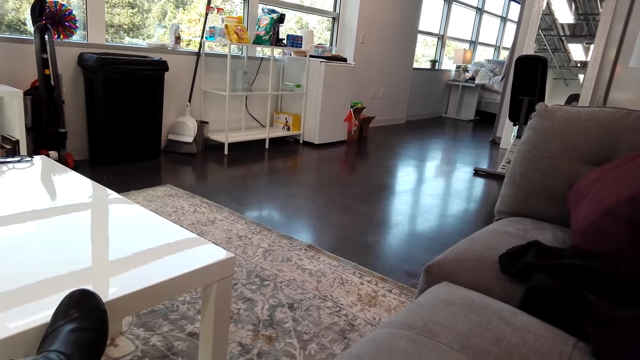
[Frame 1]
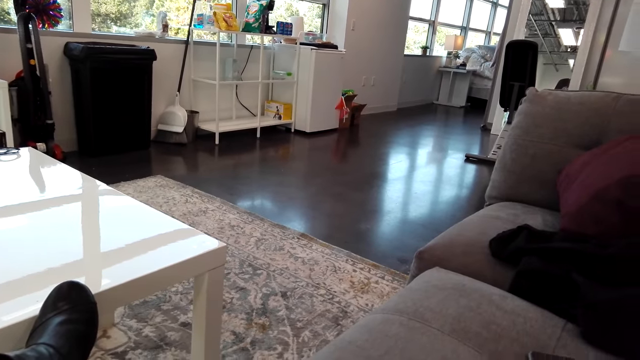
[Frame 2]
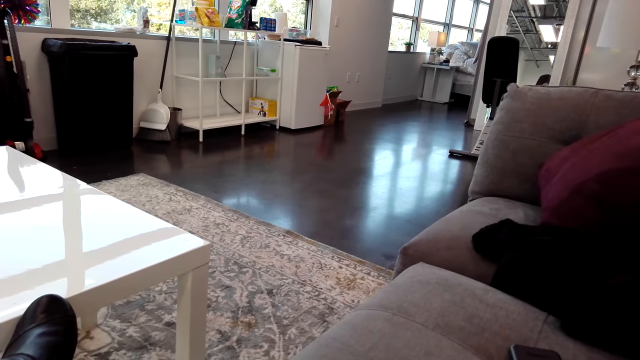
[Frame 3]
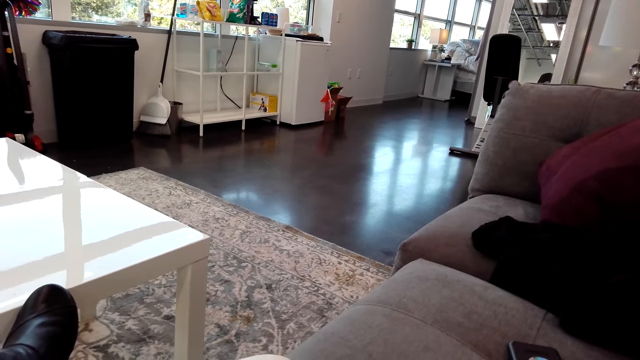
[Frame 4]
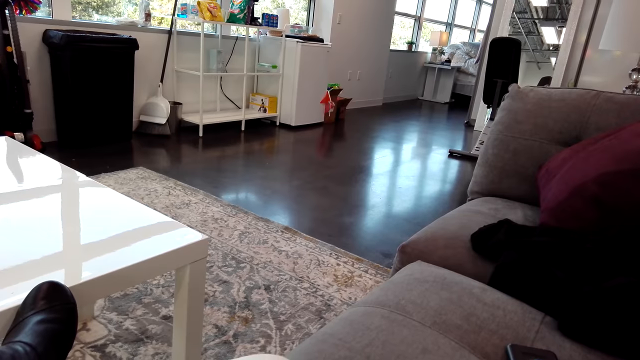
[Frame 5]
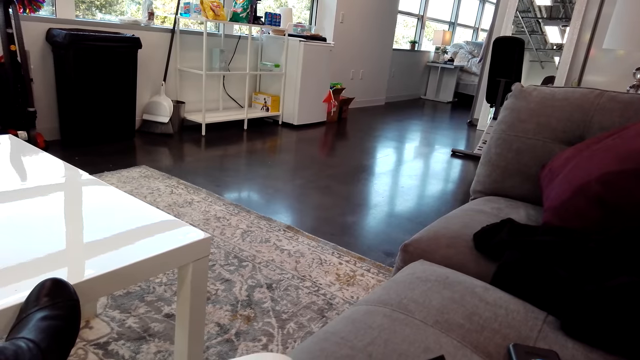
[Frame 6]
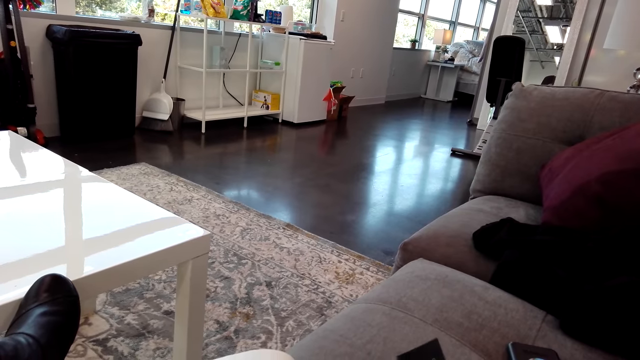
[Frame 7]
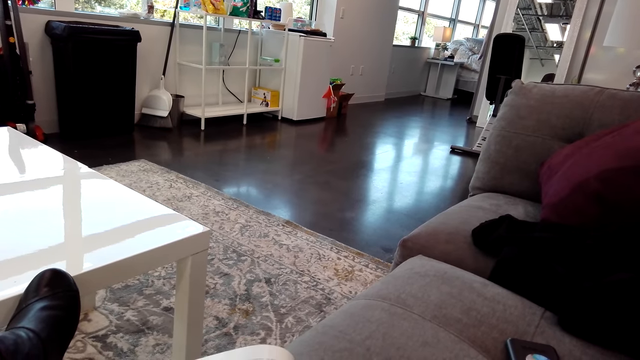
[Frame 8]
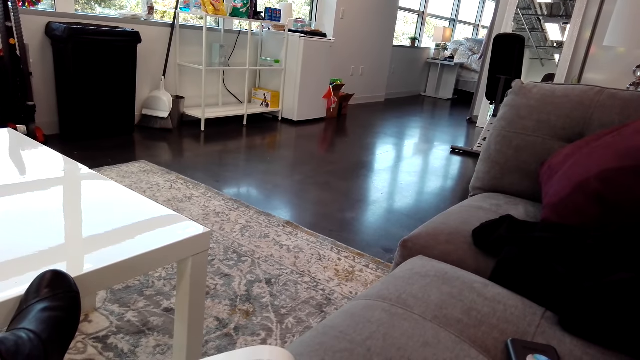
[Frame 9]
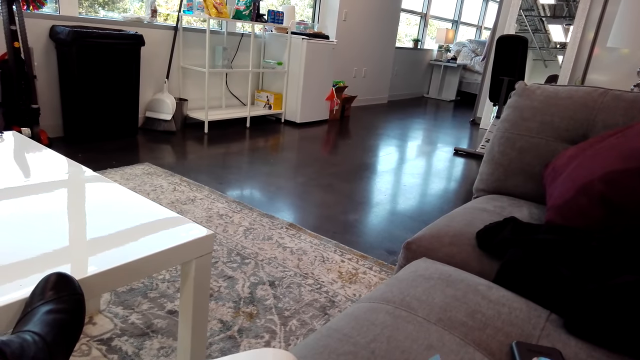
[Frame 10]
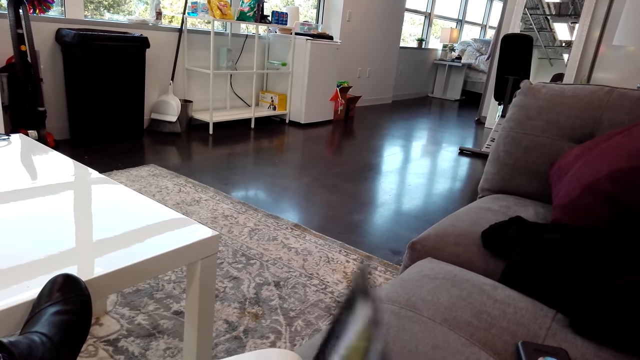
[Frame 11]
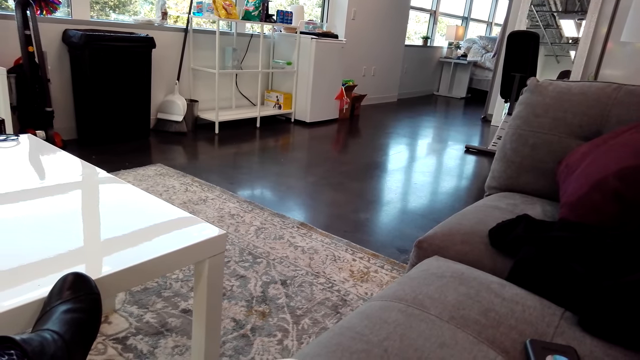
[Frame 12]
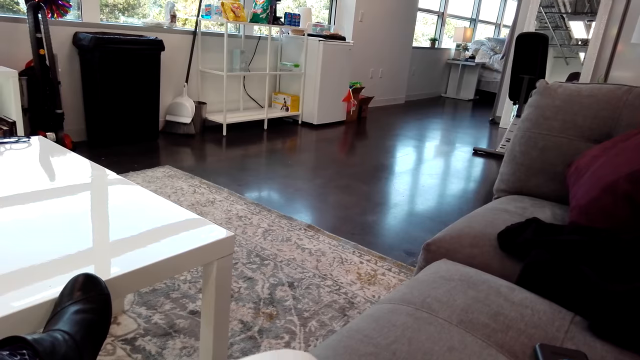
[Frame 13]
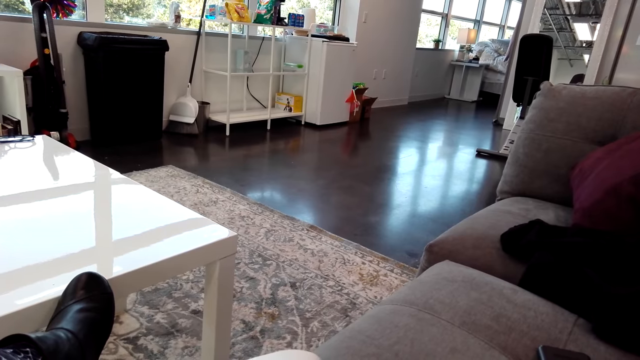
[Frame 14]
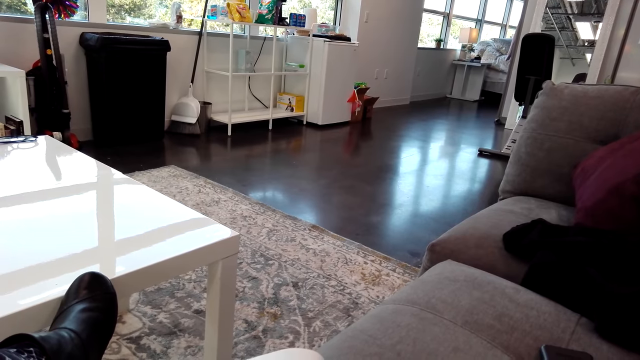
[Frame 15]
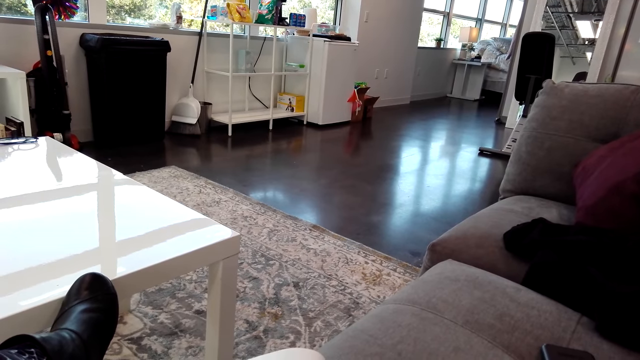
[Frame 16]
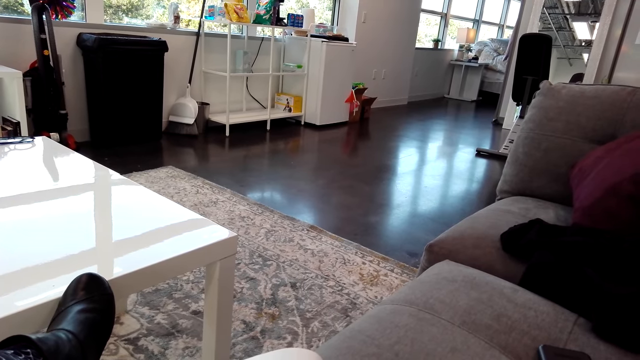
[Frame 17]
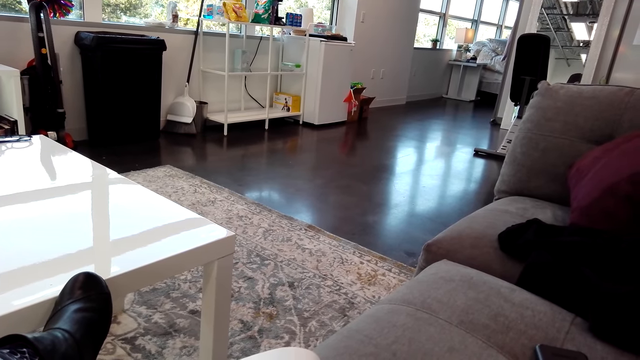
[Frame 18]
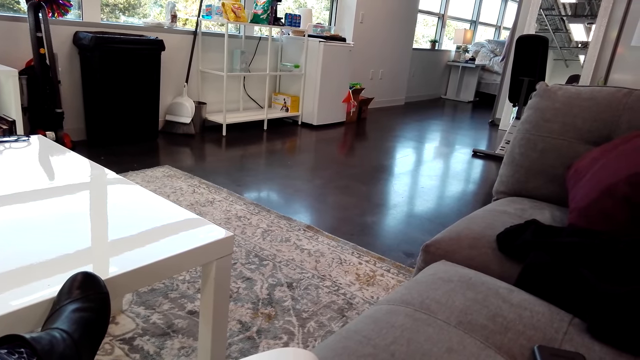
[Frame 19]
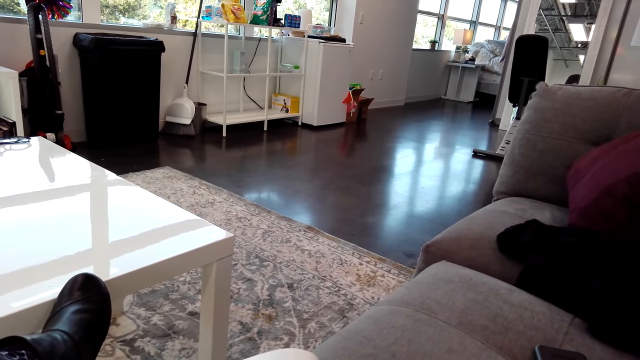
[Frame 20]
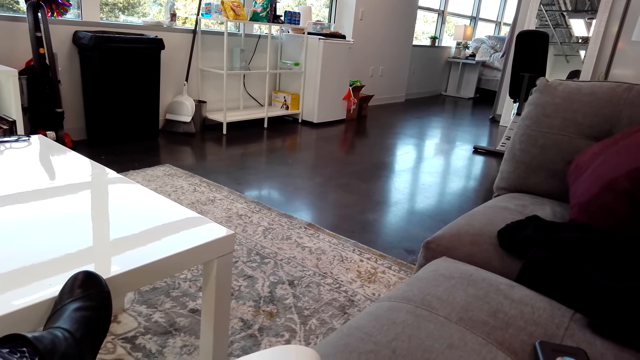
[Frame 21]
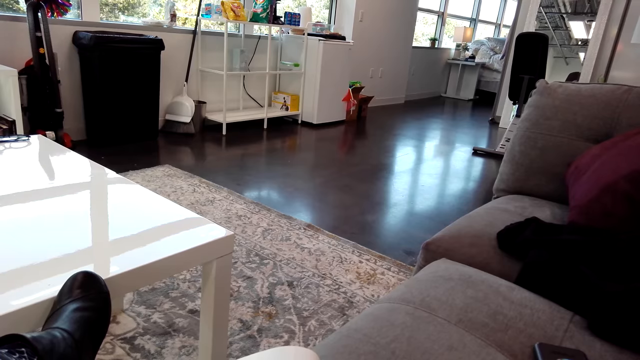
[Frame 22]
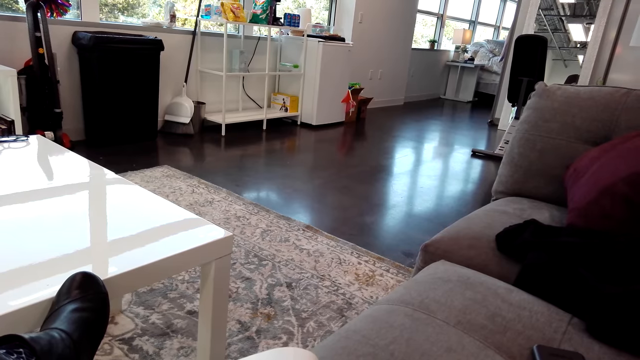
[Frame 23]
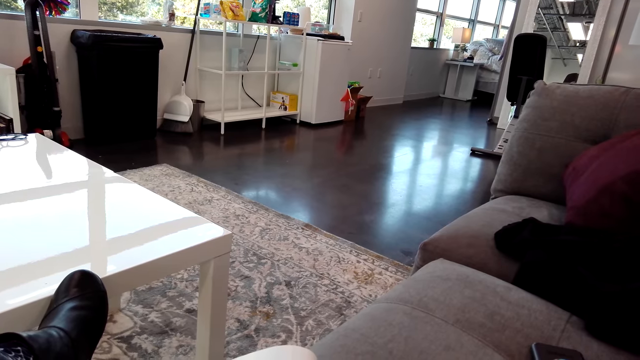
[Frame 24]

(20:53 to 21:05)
The camera wearer turns the page. They read the magazine.

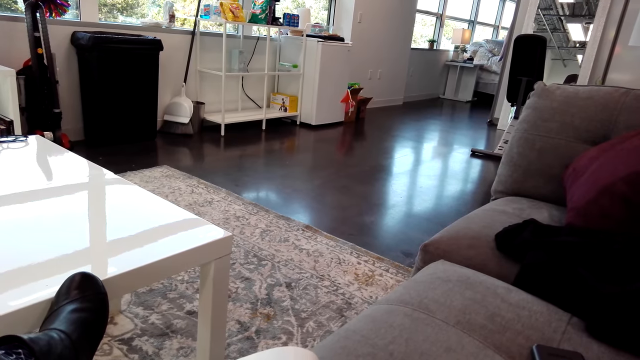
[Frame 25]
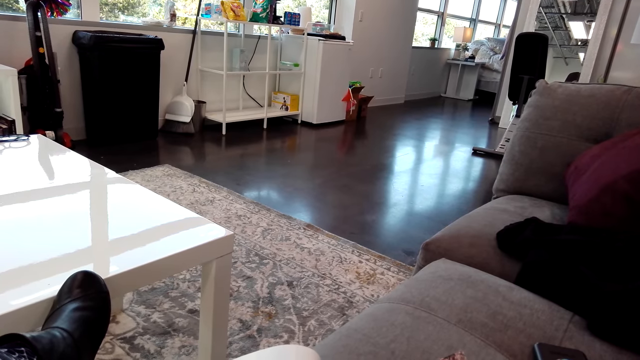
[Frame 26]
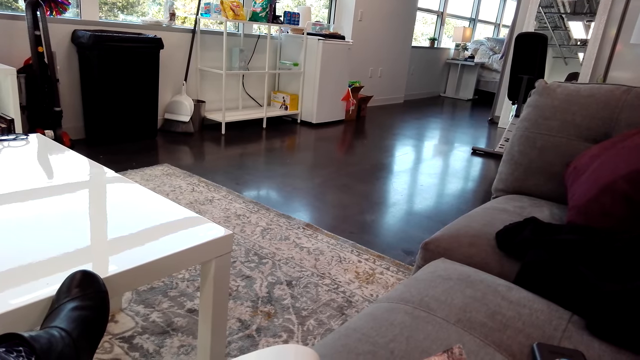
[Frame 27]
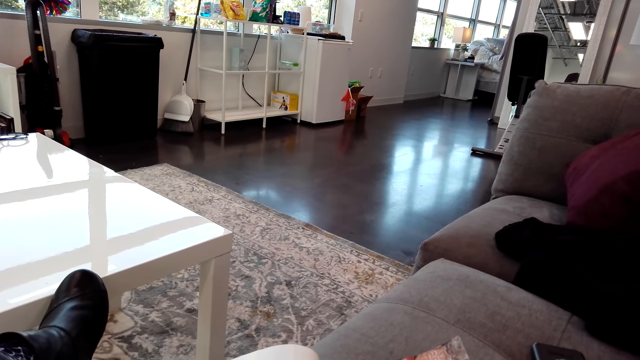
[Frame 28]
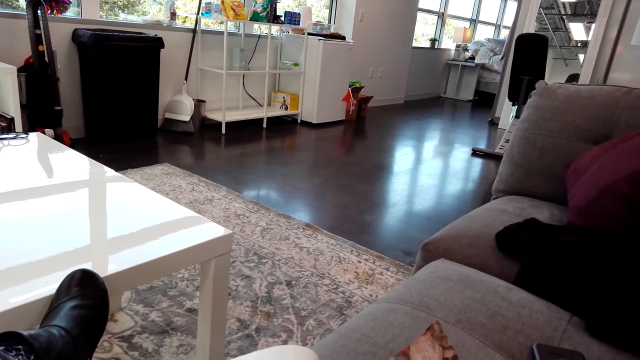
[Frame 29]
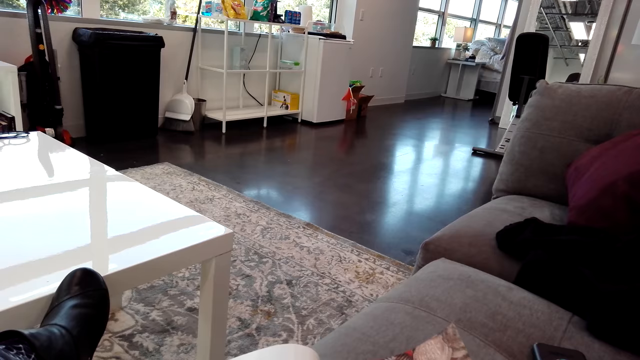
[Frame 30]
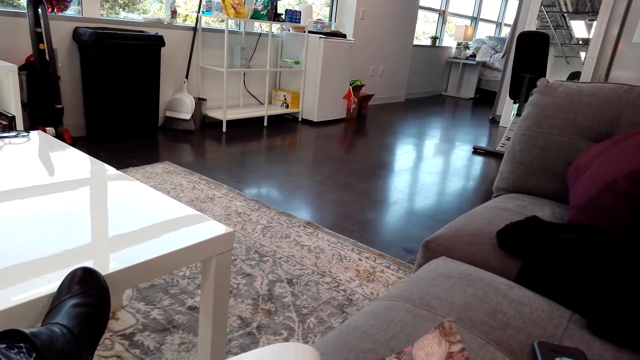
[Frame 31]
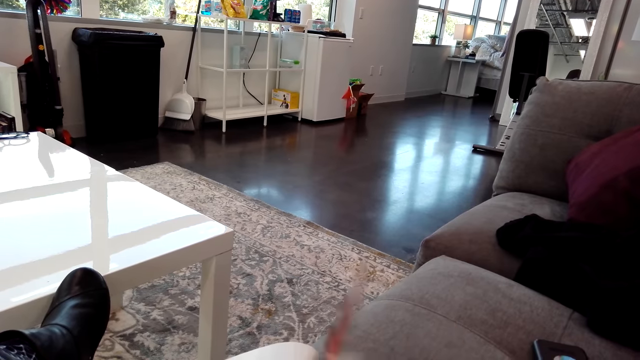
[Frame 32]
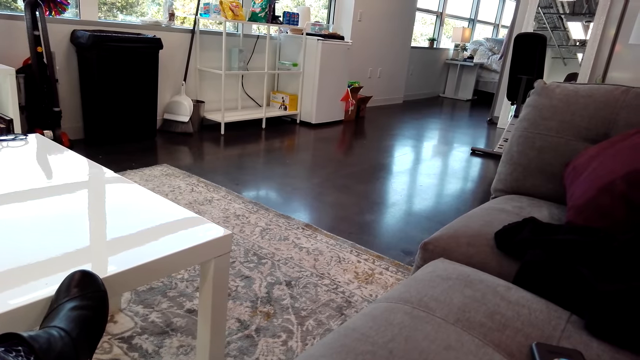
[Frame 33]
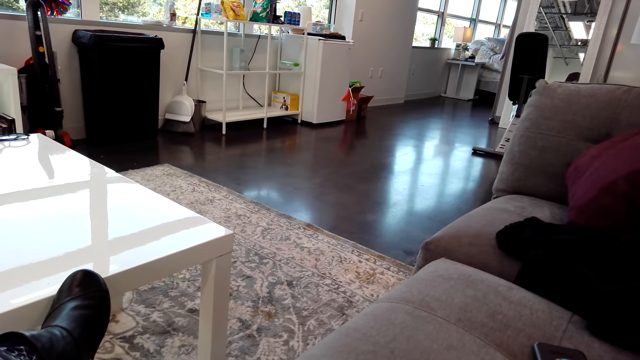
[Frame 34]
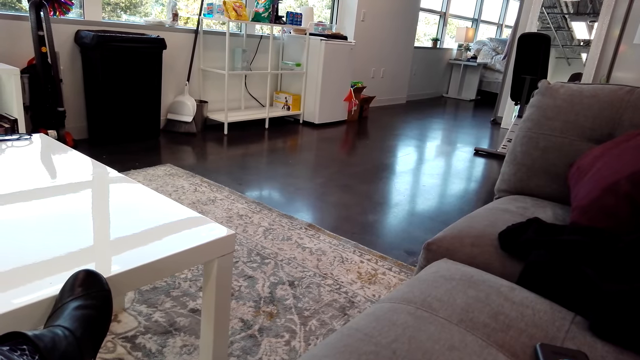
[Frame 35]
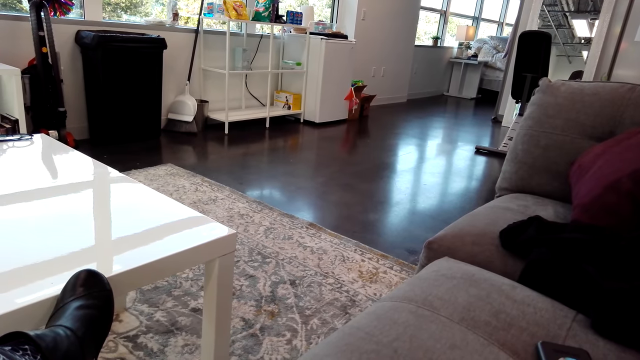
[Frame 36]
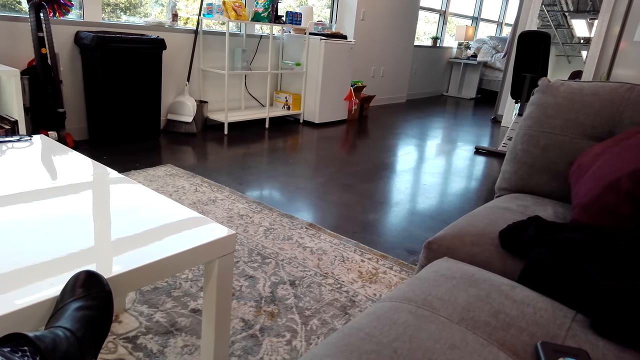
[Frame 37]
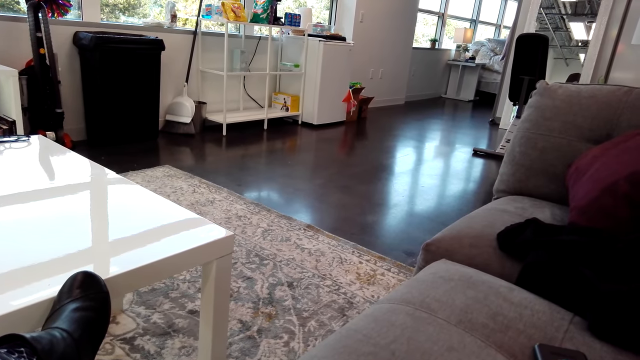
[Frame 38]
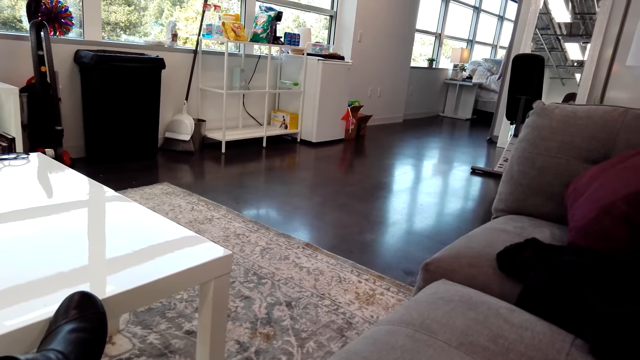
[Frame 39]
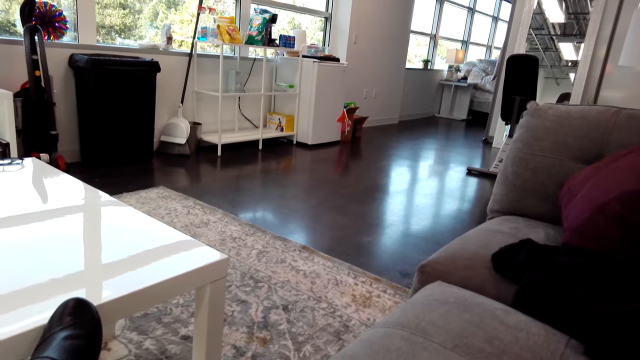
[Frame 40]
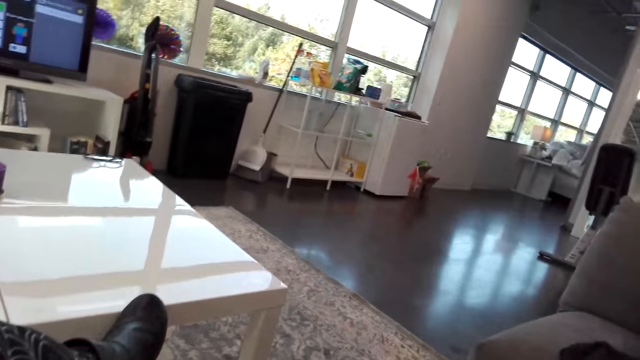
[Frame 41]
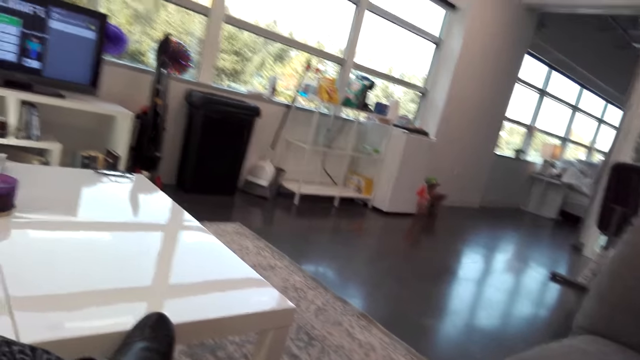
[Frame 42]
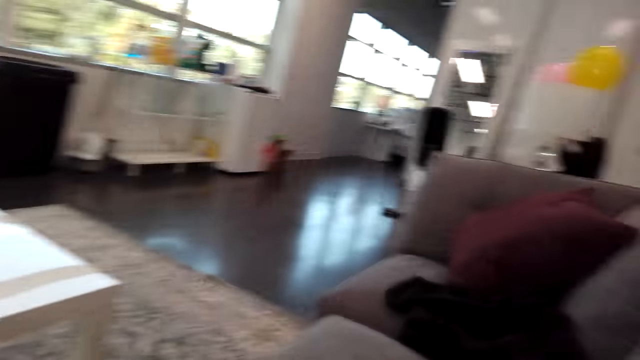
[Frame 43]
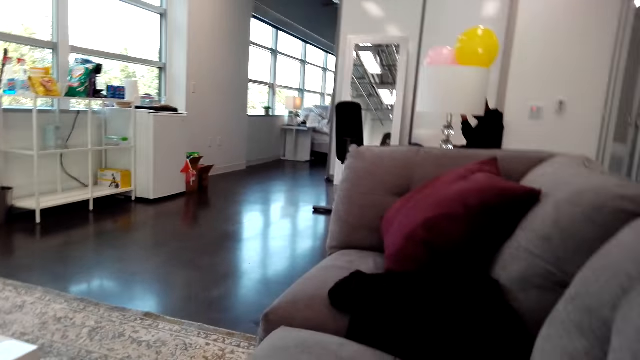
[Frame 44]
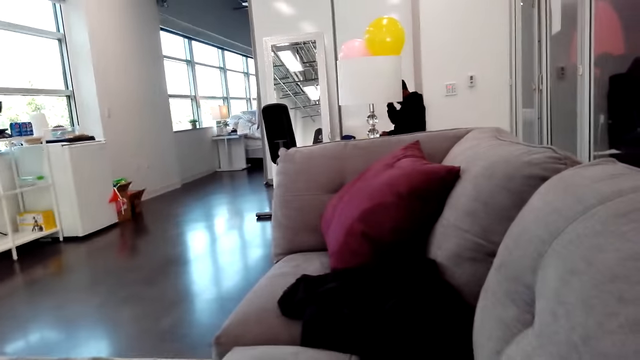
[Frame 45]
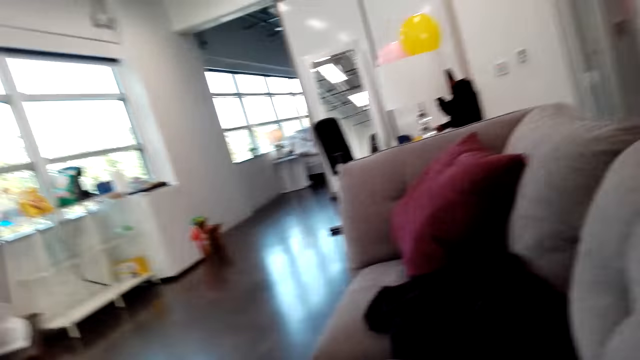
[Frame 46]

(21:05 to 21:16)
The camera wearer talks to a man.
